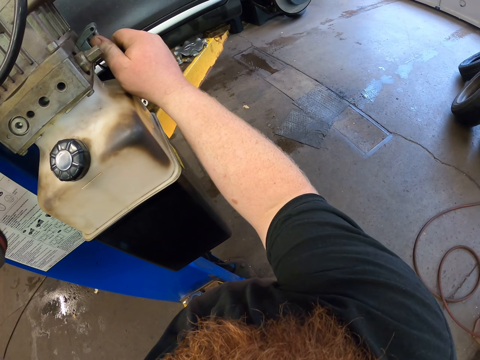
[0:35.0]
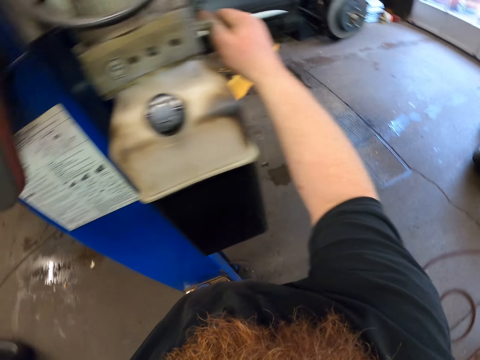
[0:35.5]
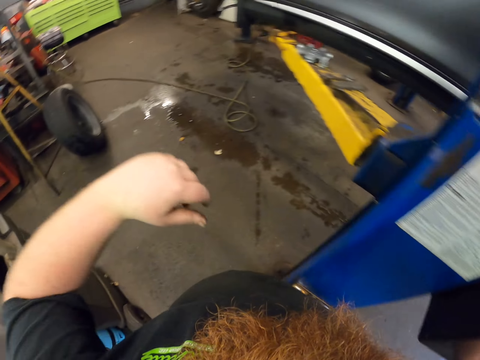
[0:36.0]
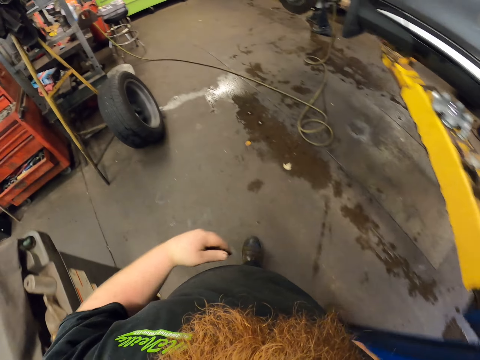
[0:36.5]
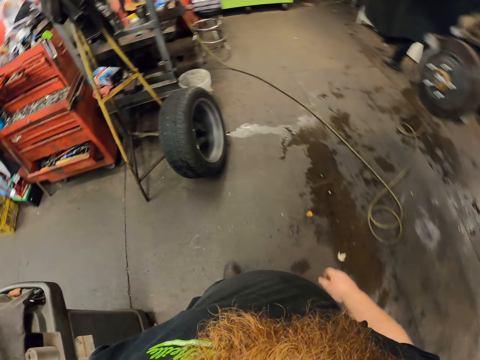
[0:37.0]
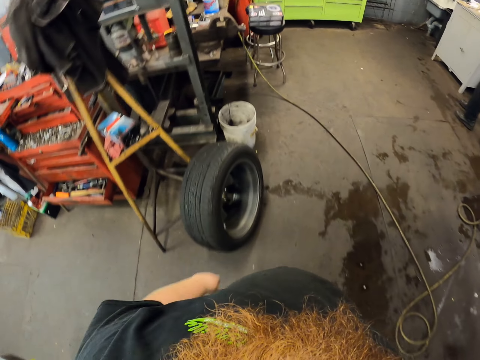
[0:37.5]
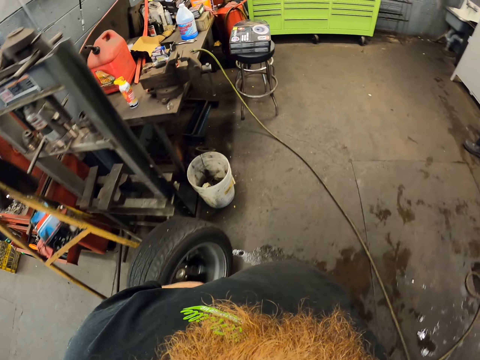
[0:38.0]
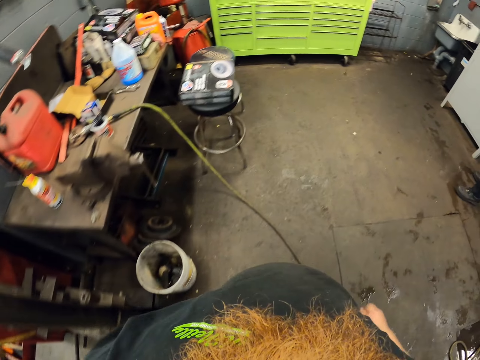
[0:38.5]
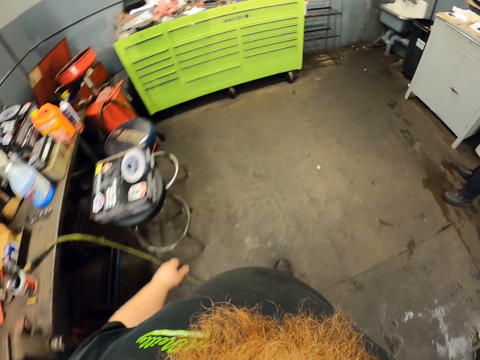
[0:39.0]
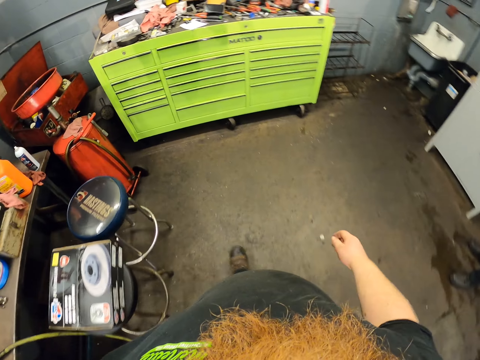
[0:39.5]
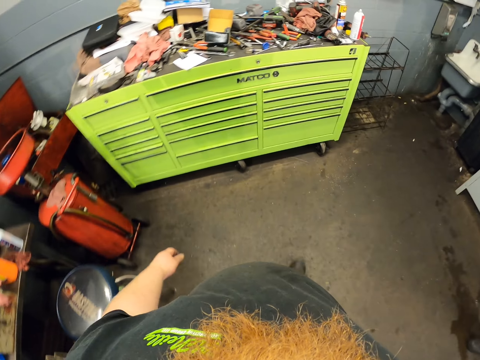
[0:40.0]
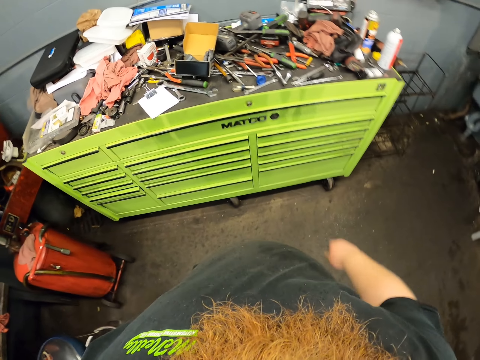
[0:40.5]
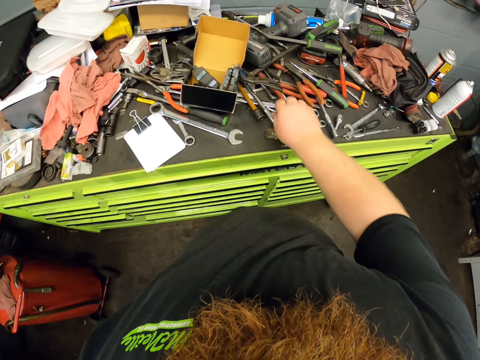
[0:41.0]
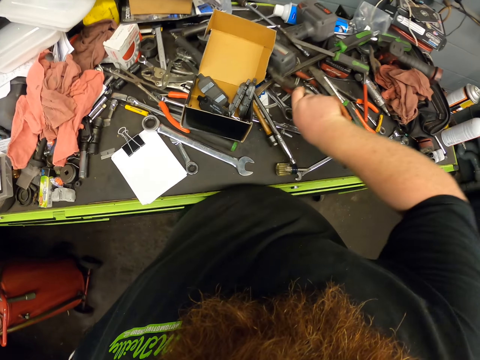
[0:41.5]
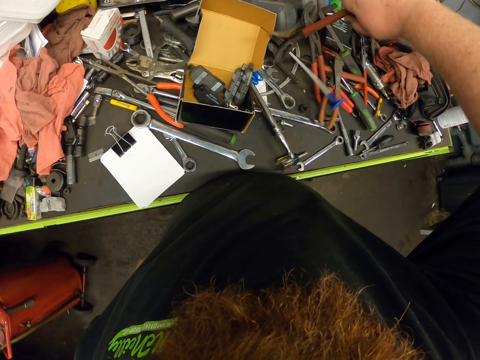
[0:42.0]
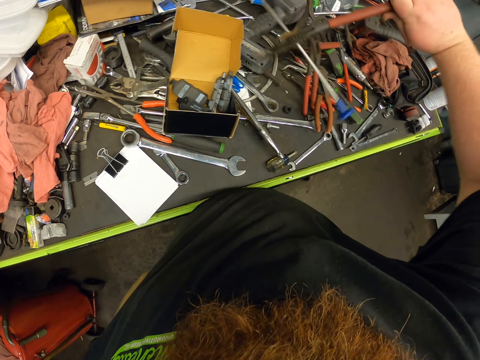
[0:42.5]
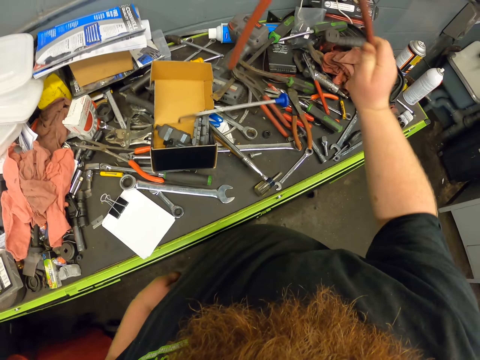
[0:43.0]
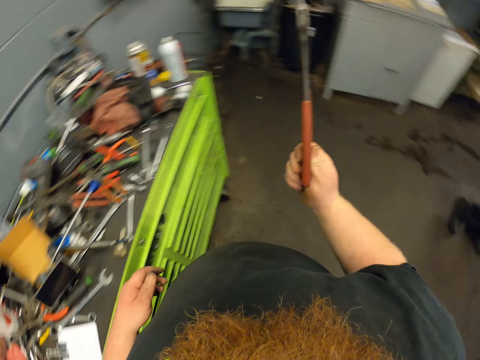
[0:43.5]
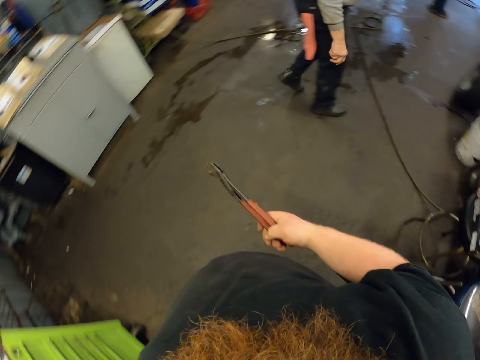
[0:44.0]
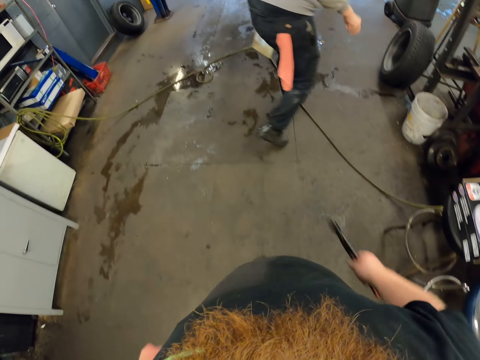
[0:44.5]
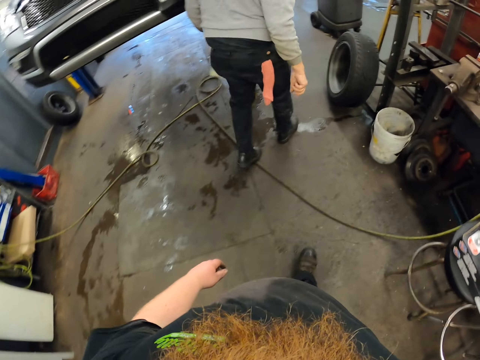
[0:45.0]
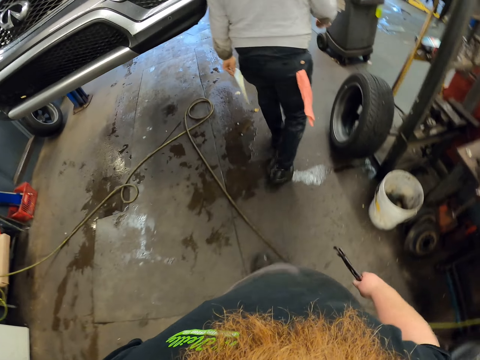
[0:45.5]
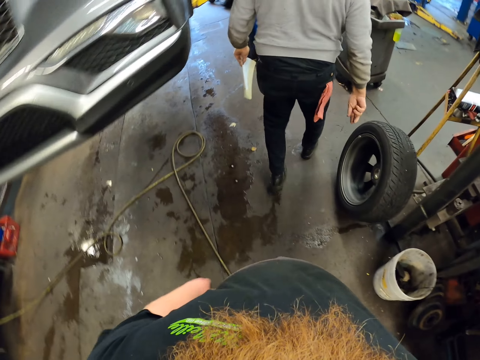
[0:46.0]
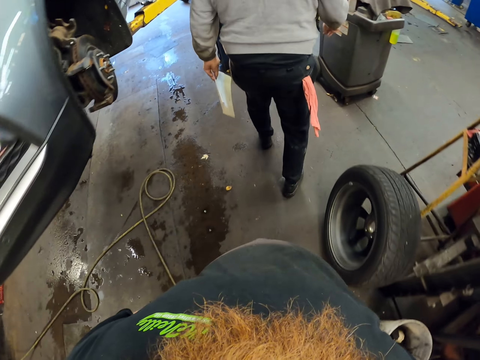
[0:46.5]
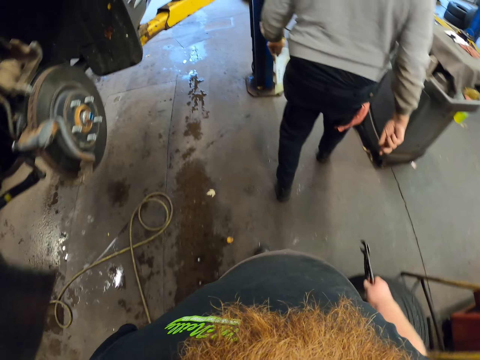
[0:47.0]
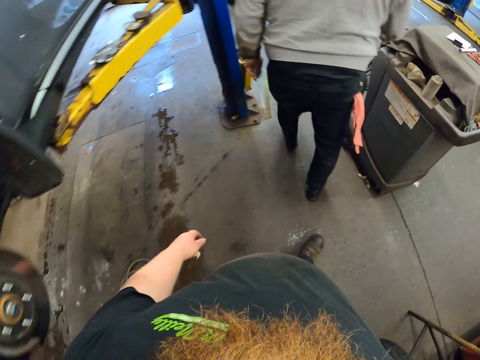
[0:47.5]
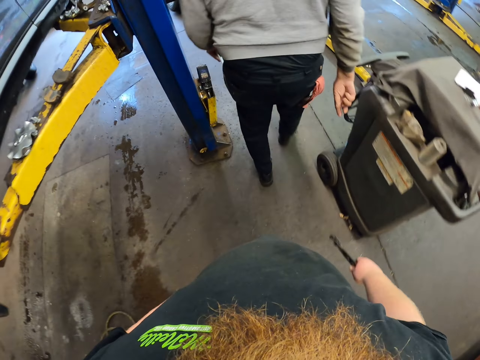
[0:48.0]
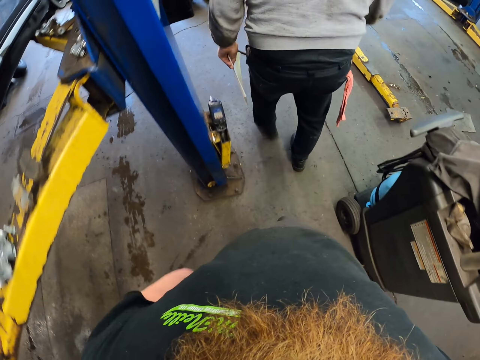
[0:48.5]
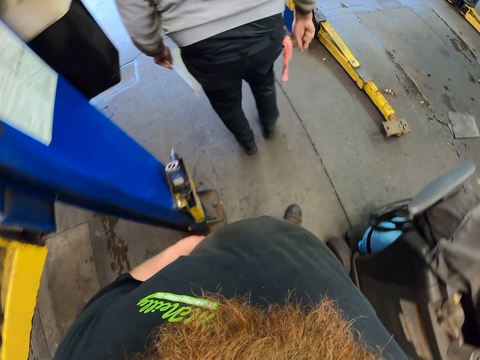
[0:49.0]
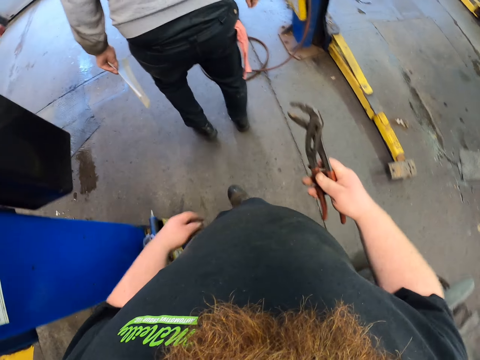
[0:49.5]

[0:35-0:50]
The camera wearer walks in the garage and looks around. They pick up the pliers wrench on the cabinet. They look around. A person walks in the garage. The camera wearer walks in the garage.

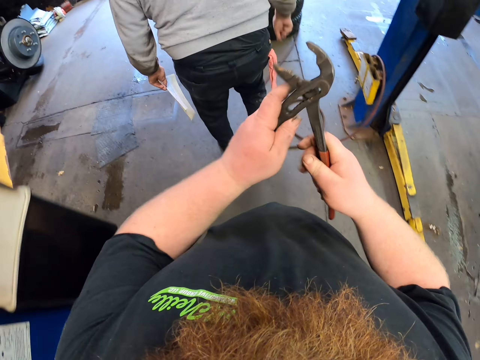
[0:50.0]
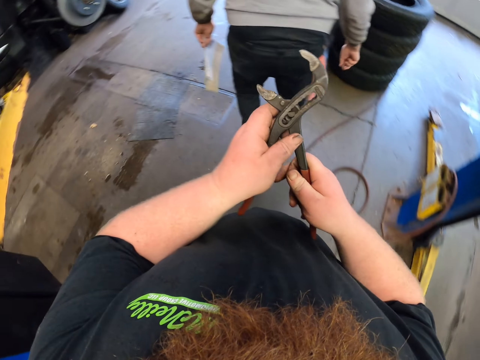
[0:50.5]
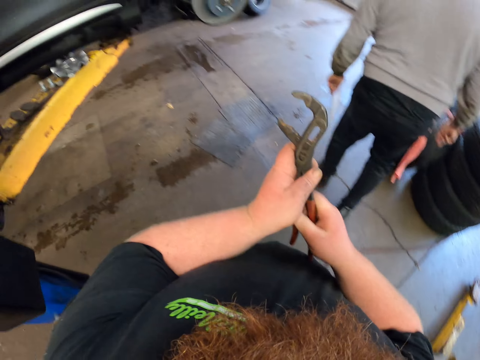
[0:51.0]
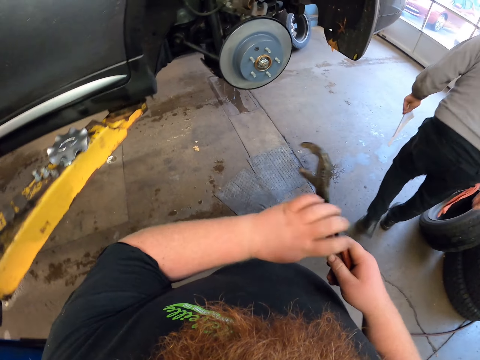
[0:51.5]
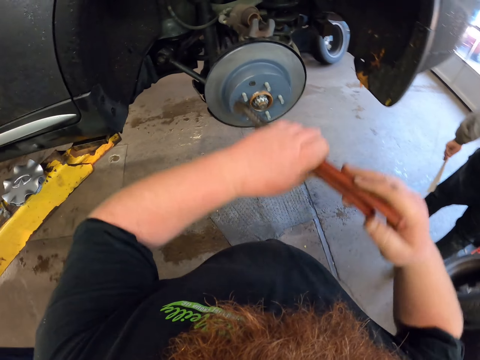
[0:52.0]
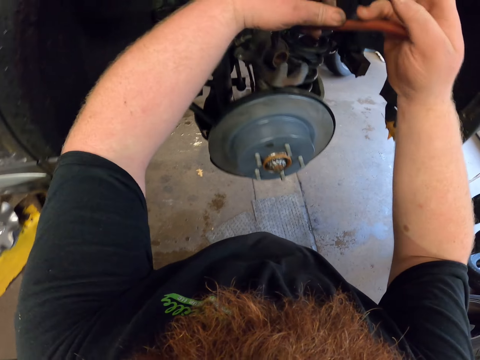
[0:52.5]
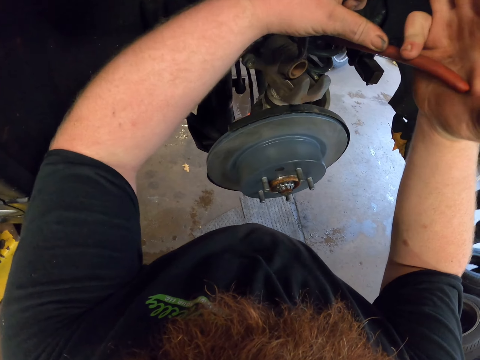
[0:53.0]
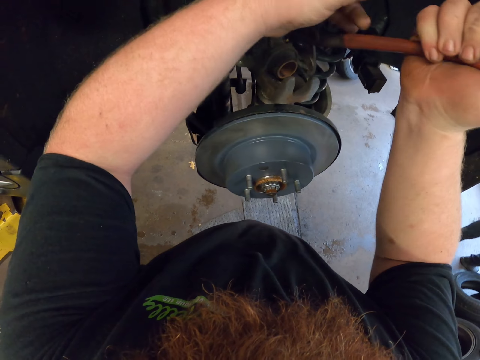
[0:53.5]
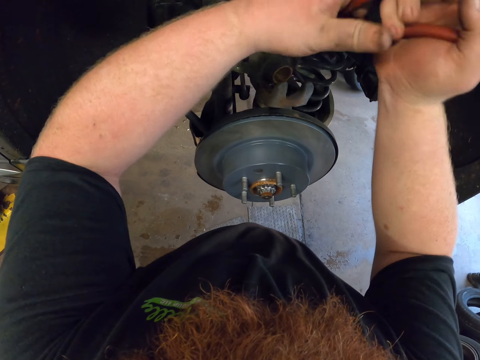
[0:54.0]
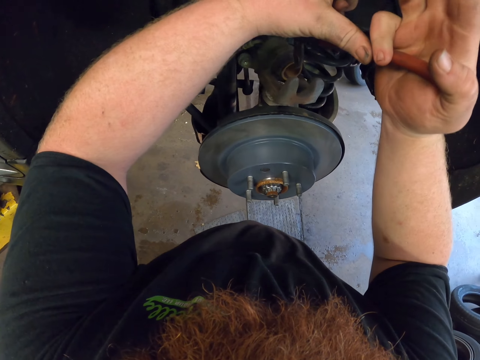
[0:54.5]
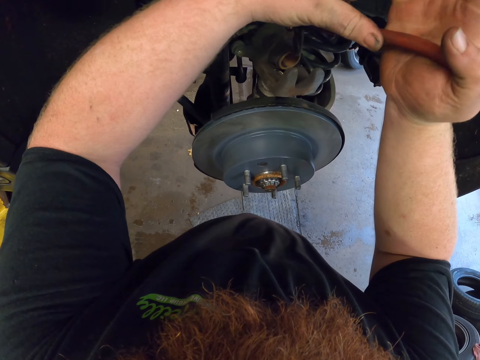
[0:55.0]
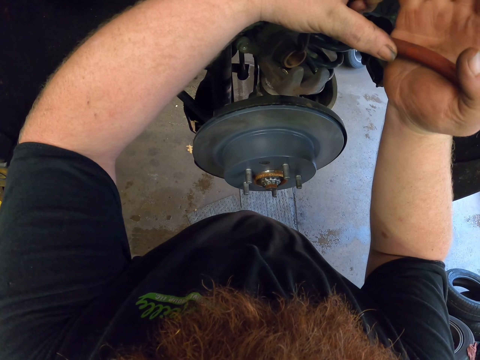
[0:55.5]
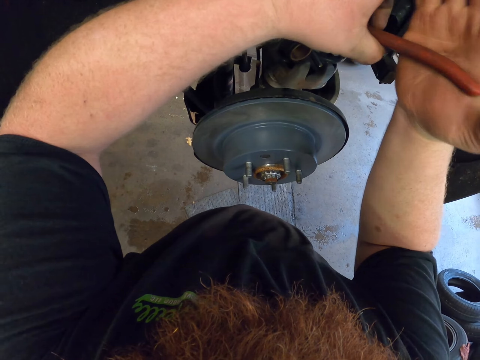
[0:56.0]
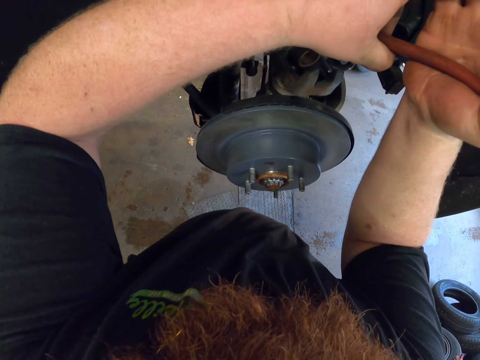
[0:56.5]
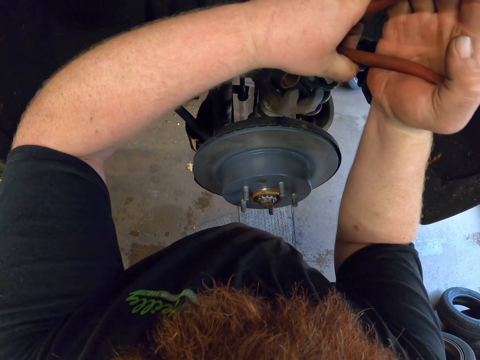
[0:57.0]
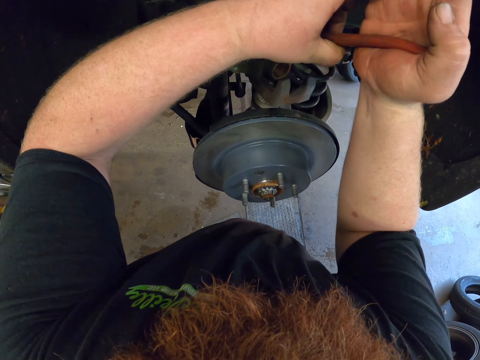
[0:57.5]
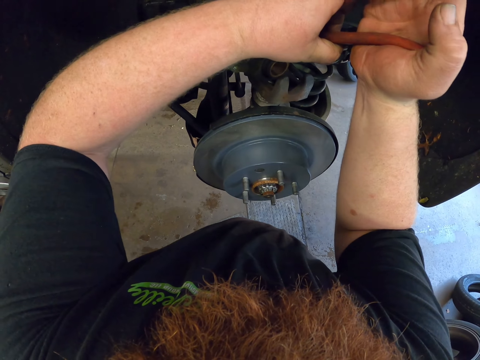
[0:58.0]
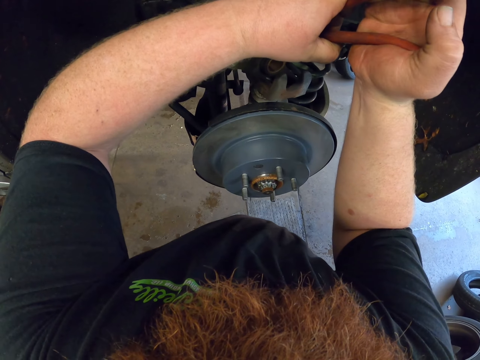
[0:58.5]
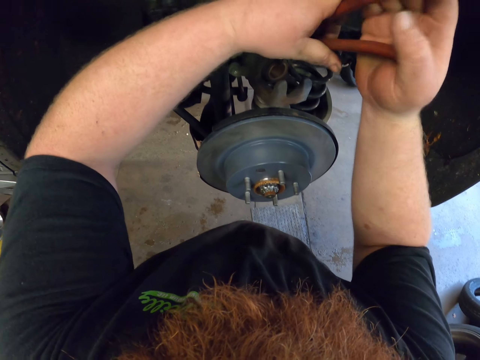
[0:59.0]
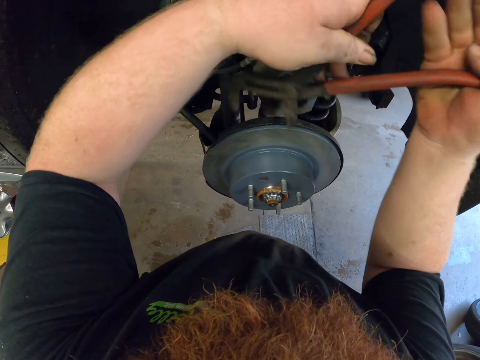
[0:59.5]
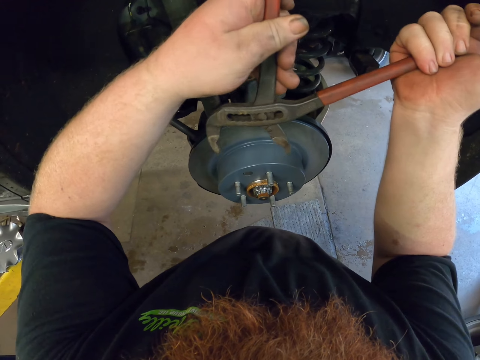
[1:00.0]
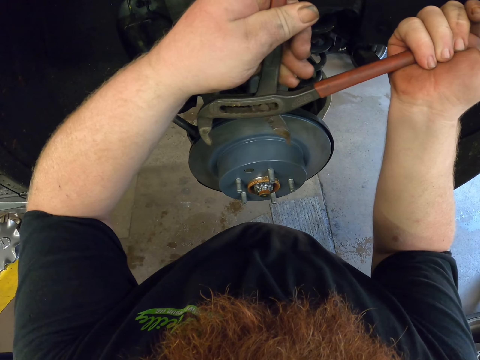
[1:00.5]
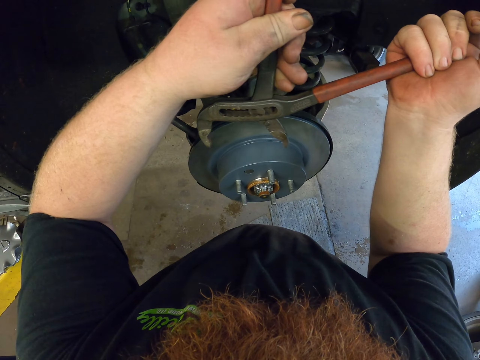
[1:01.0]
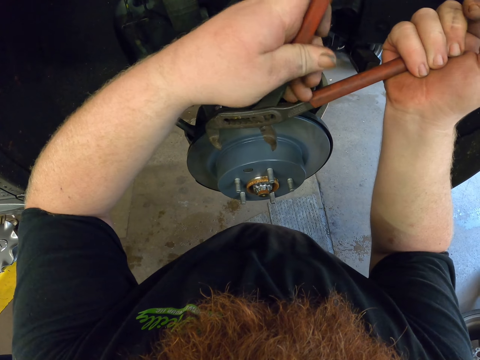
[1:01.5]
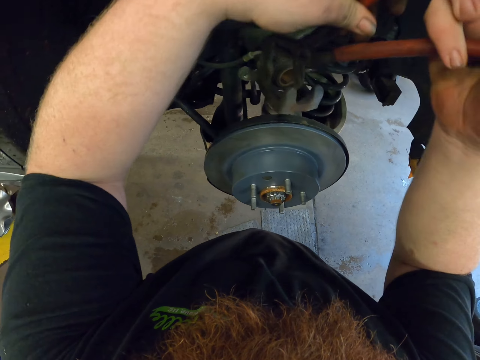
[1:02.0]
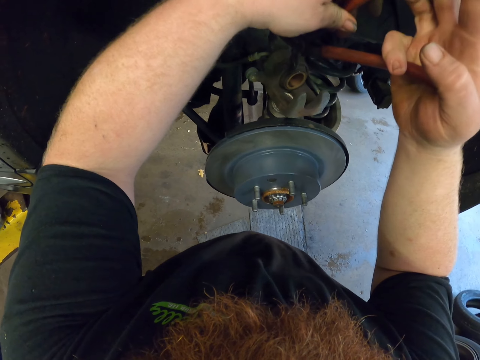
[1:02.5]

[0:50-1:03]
The camera wearer holds the caliper brake with the pliers wrench. They press the brake caliper with the pliers wrench. They adjust the pliers wrench.
